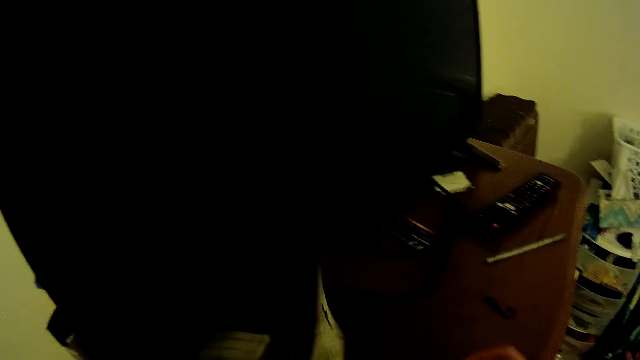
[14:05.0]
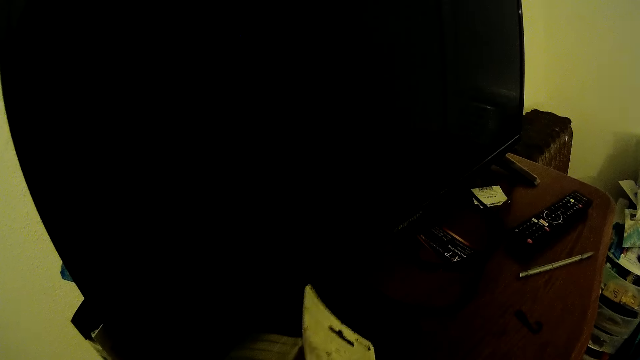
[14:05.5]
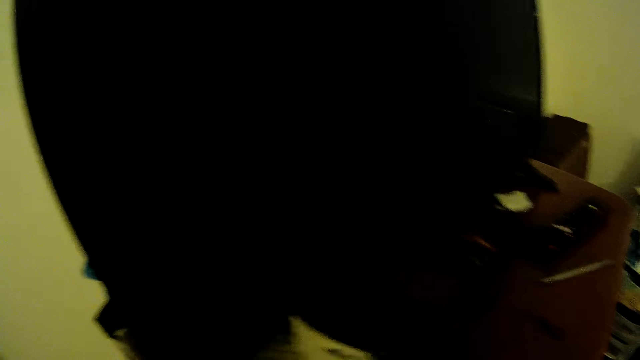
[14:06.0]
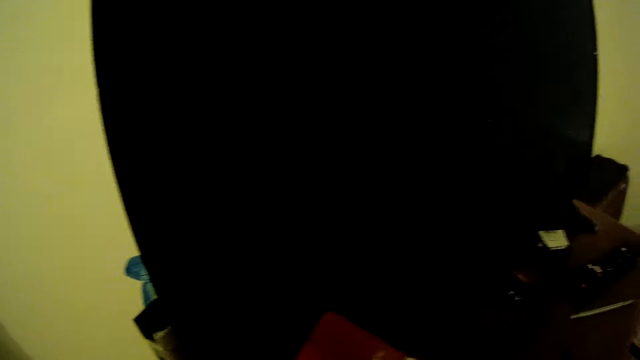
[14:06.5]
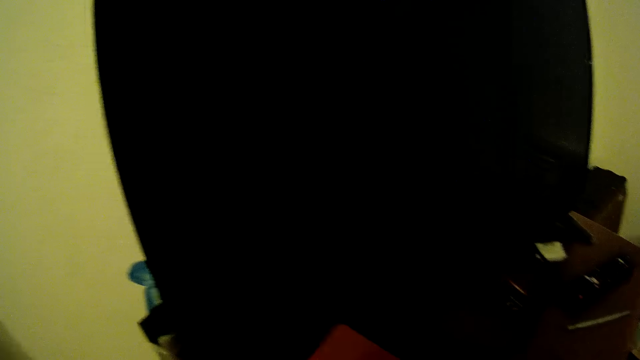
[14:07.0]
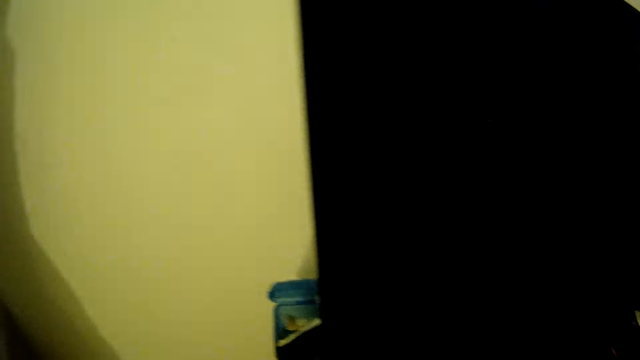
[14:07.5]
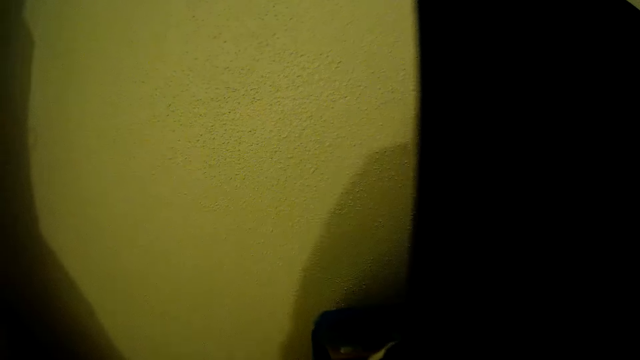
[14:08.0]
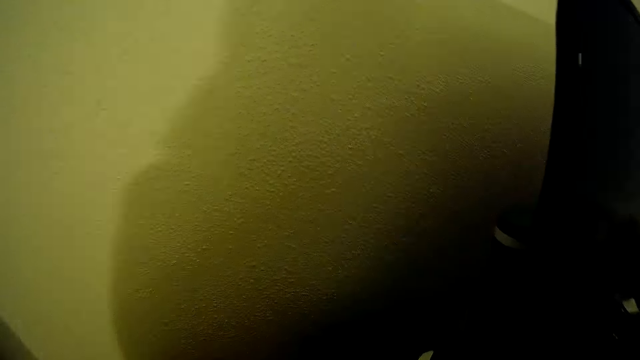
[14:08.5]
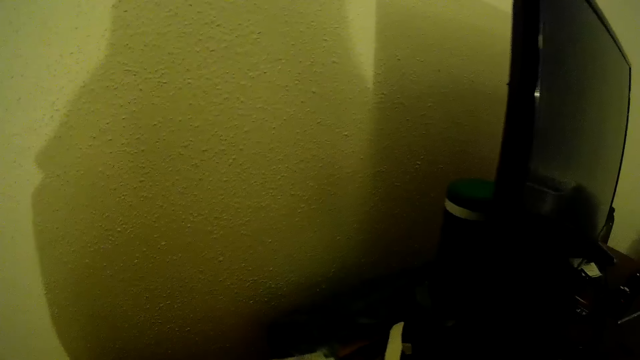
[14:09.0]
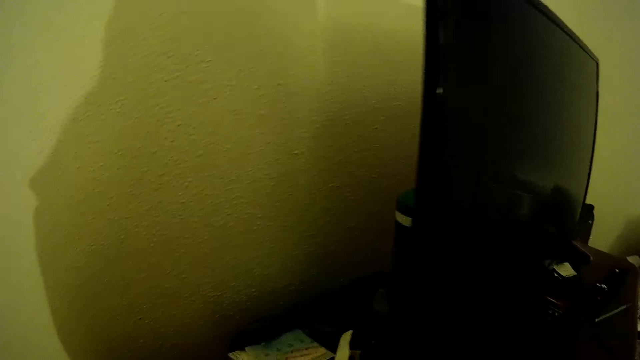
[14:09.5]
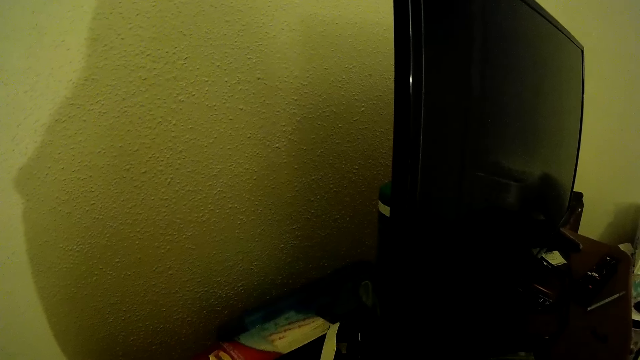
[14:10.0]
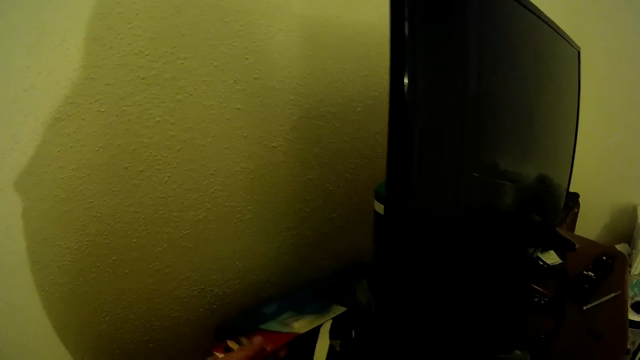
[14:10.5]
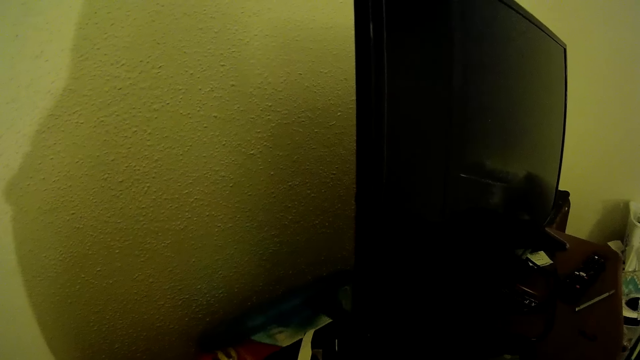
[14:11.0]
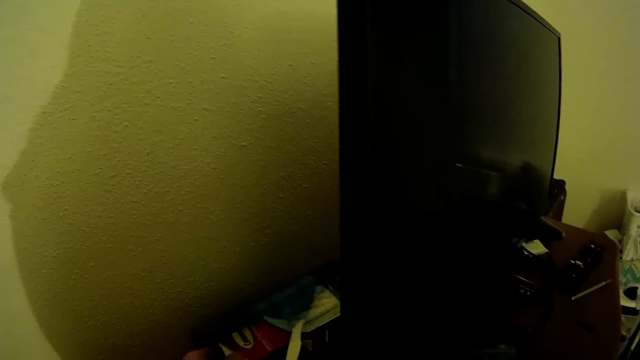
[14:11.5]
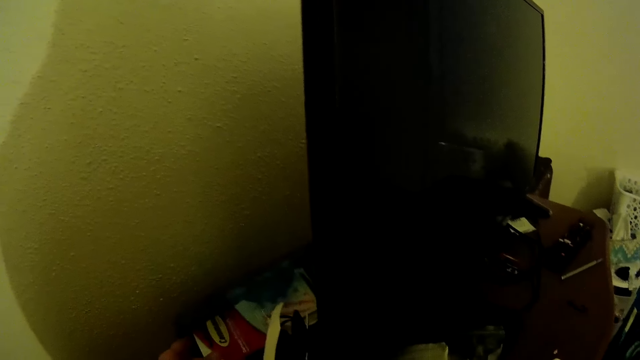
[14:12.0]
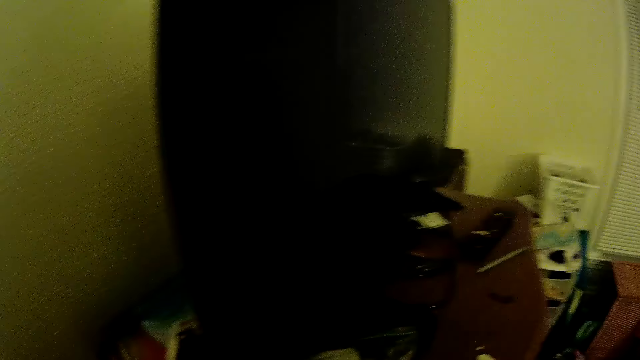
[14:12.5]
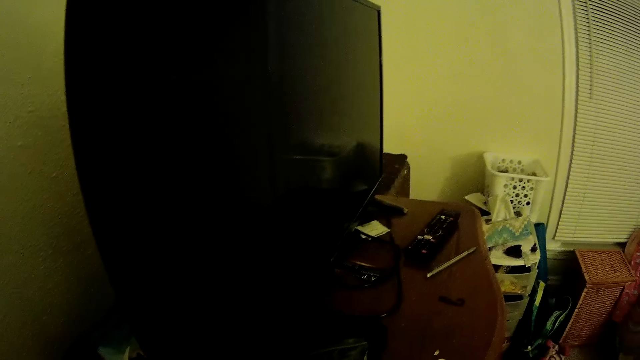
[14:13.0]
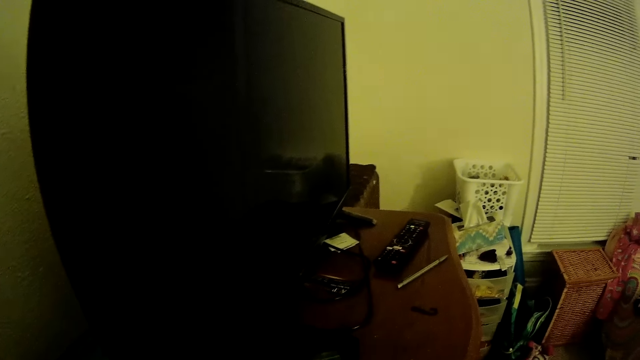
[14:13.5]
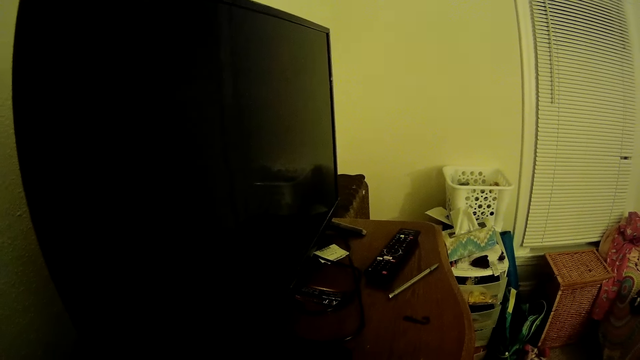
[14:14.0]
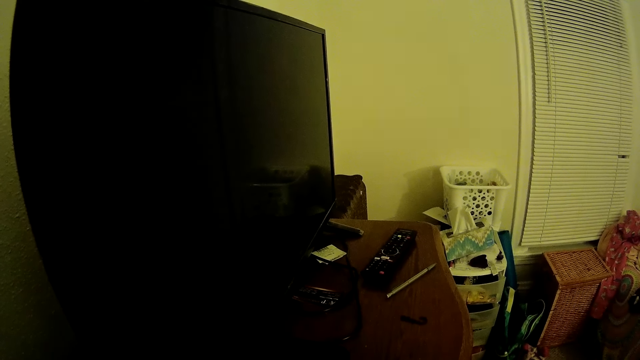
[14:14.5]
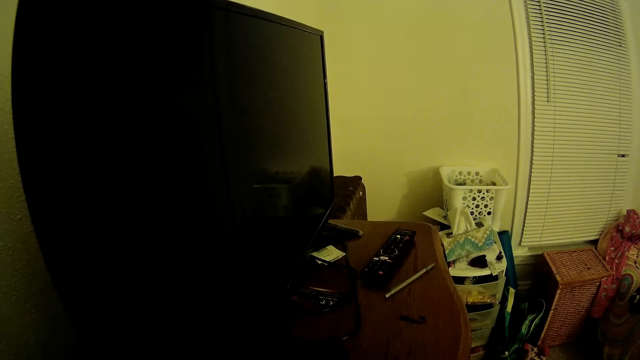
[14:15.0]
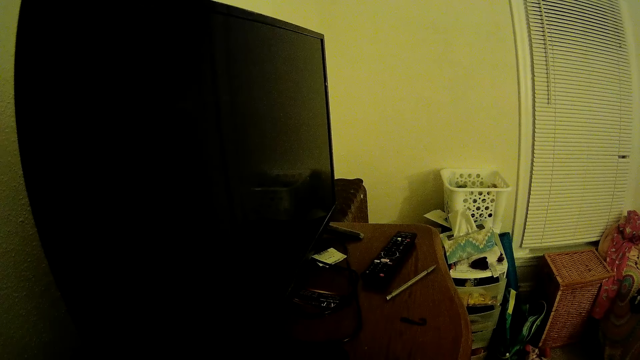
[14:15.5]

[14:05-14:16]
The camera wearer puts the paper down. She walks in the room. She puts the packet on top of the cupboard. She places the poster strip at the back of the TV with her left hand.
